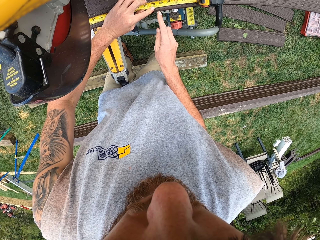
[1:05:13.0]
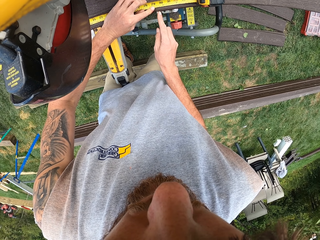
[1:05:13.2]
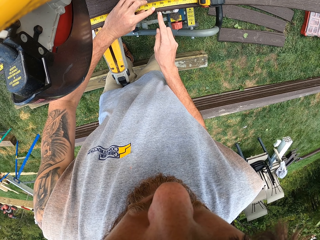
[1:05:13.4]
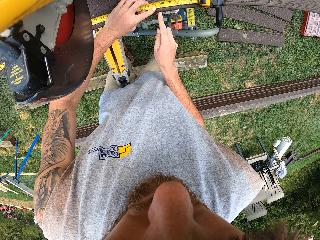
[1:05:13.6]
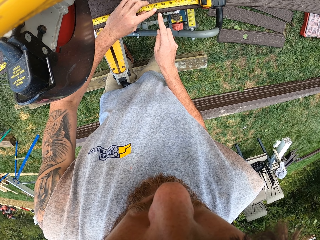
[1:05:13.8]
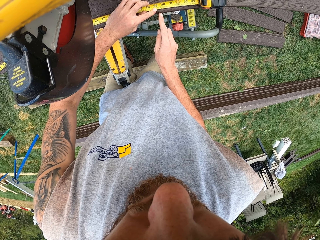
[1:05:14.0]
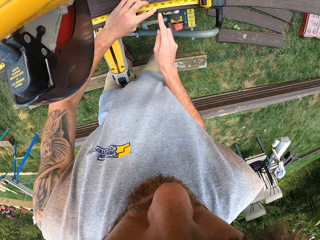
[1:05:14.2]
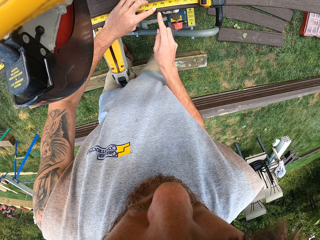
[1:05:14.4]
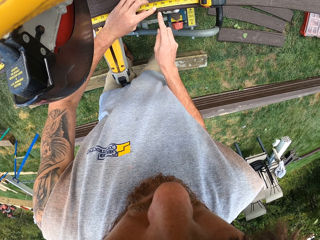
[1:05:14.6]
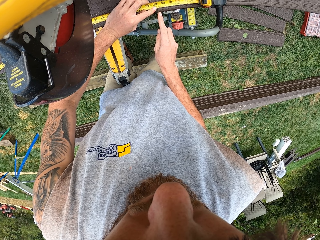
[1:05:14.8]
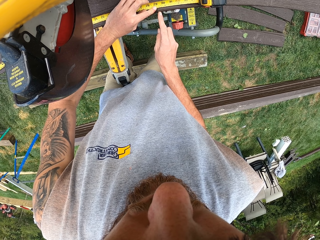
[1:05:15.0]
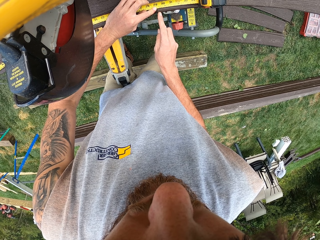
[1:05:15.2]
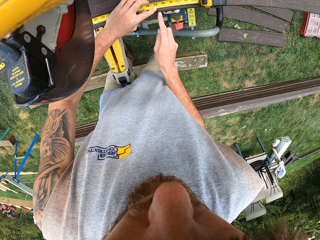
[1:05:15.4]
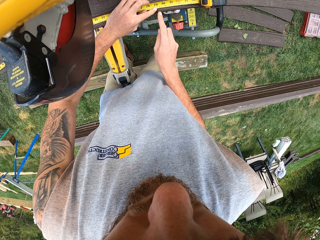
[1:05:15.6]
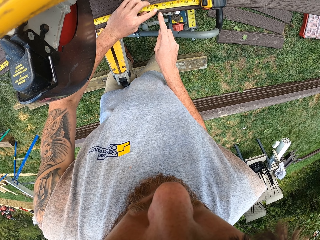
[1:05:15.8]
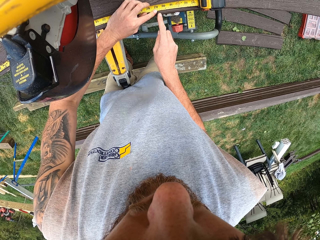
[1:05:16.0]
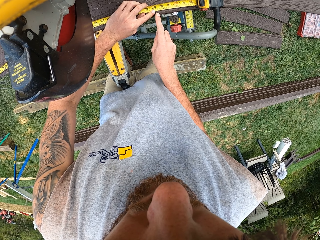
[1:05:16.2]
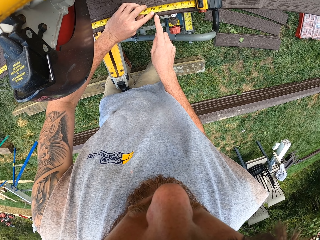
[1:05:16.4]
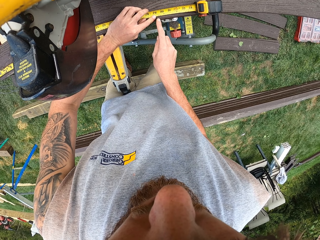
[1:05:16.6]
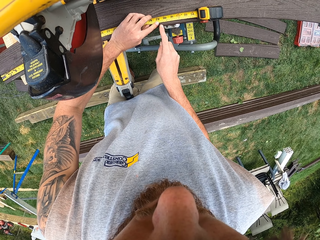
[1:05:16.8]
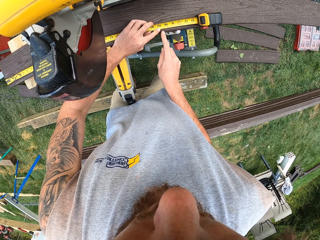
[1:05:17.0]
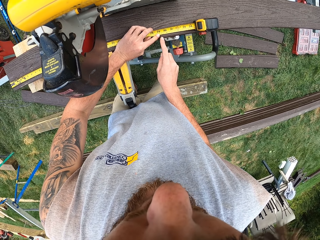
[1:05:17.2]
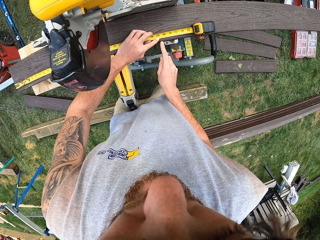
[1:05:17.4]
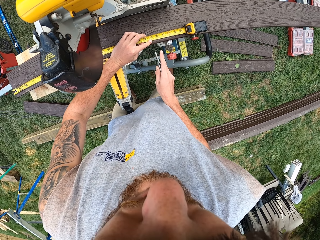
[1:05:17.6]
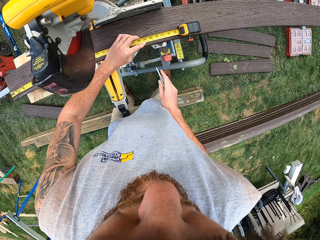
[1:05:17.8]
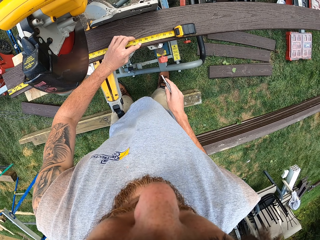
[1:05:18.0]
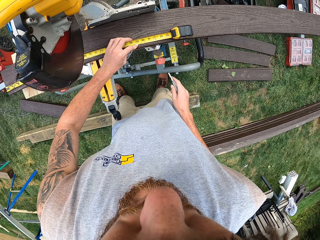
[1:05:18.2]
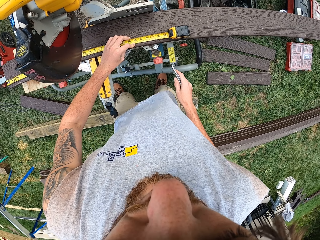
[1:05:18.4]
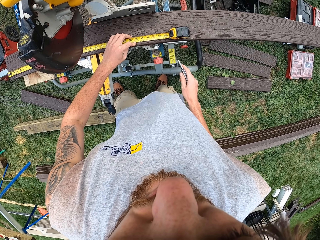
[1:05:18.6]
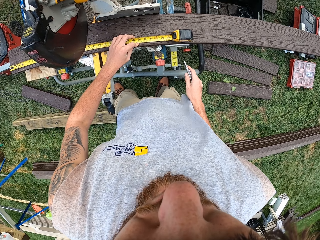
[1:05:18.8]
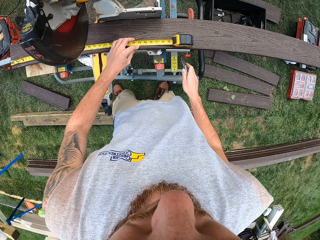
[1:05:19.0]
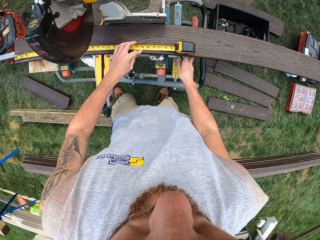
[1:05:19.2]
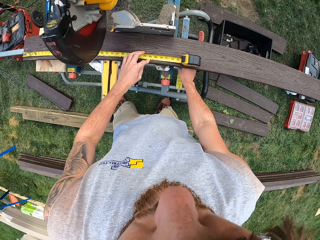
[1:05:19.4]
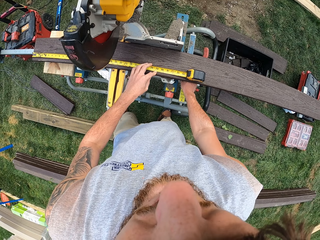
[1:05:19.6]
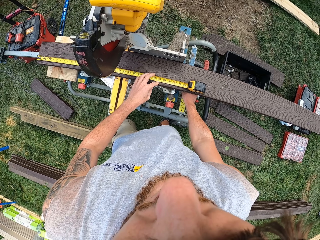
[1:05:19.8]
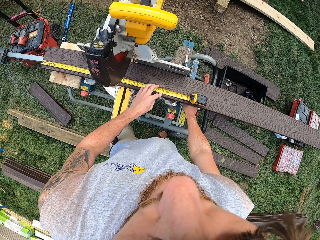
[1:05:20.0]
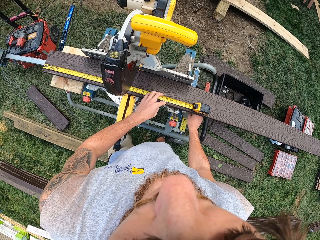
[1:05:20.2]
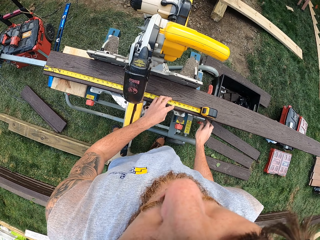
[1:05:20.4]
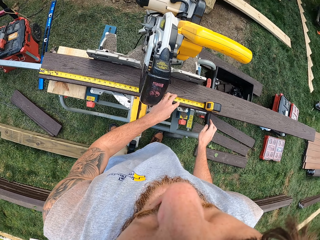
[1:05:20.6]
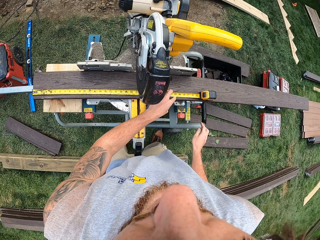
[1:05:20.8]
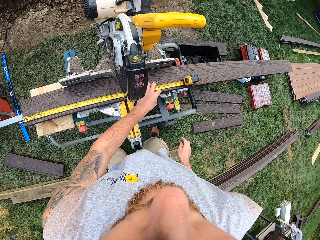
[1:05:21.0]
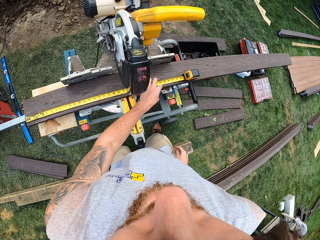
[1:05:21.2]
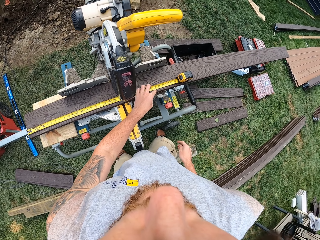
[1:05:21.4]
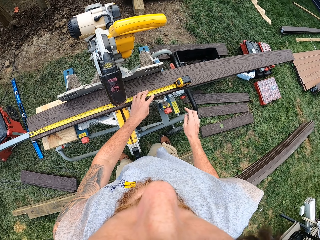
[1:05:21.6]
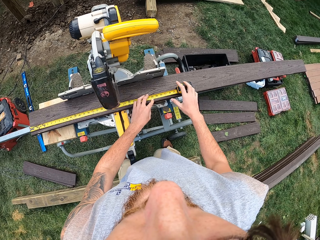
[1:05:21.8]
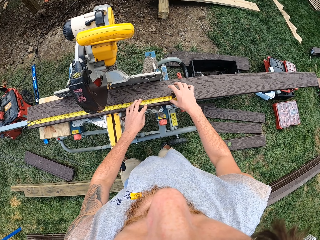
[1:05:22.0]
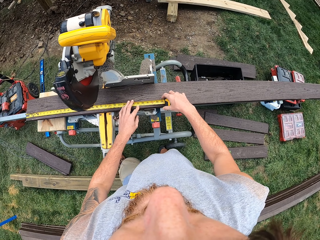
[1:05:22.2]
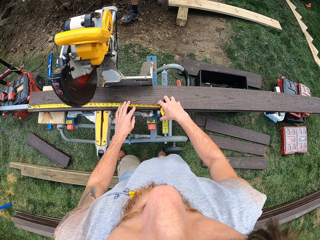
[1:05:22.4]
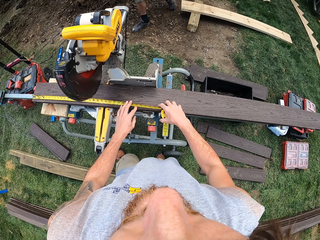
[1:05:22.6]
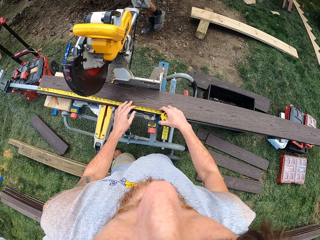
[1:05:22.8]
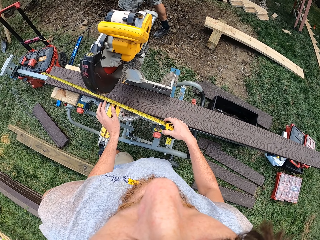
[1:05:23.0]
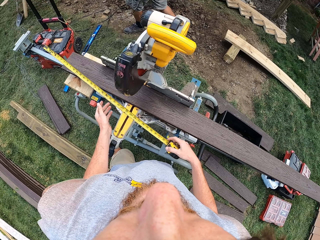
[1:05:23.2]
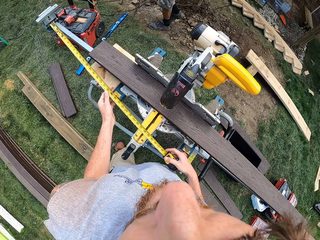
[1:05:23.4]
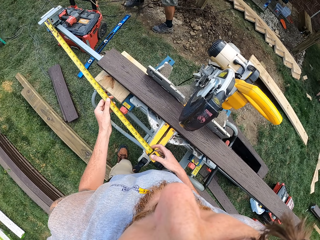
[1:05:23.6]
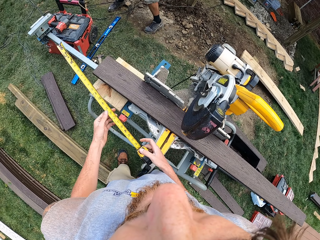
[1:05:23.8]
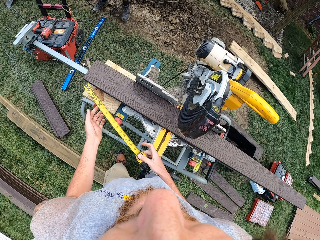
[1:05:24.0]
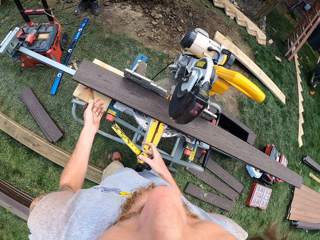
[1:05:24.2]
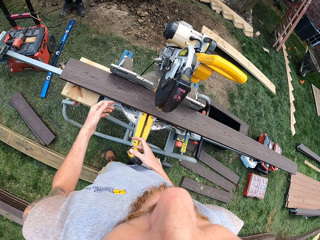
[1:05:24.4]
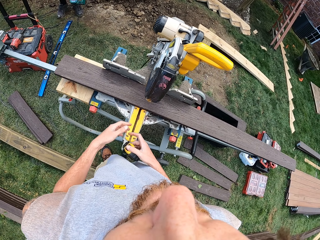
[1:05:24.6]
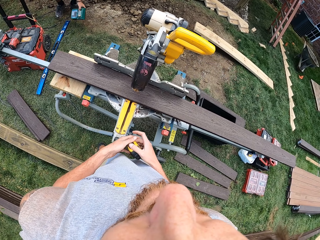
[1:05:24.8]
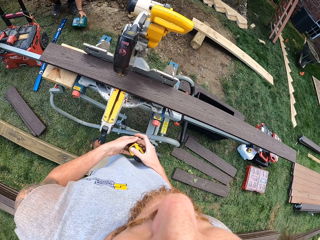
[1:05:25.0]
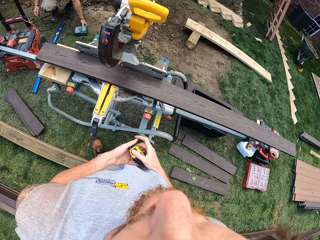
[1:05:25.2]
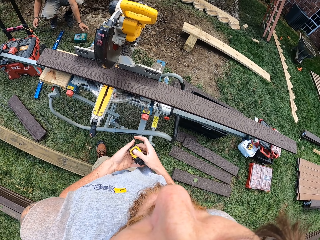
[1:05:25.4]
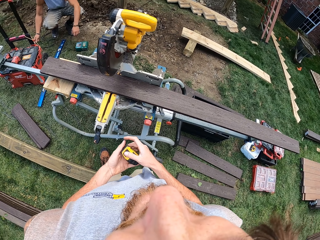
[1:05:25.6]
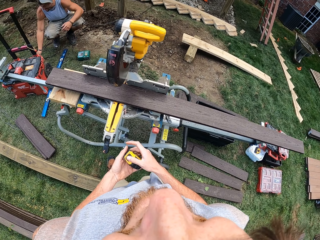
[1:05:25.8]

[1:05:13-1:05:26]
The camera wearer marks the wood. They mark on the wood. They return the marking gauge. They hold the tape measure with both hands. They remove the tape measure from the wood. They adjust the tape measure.

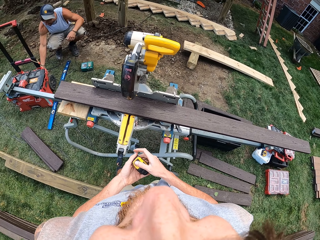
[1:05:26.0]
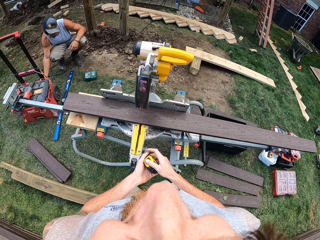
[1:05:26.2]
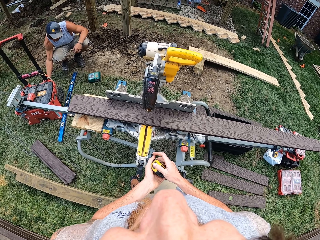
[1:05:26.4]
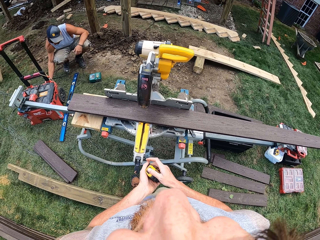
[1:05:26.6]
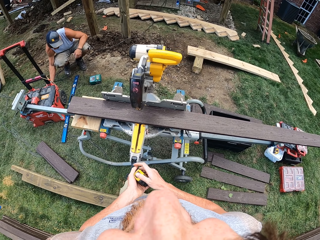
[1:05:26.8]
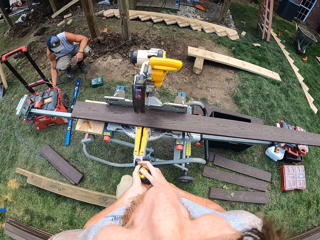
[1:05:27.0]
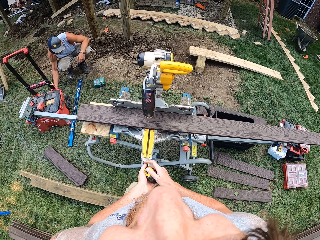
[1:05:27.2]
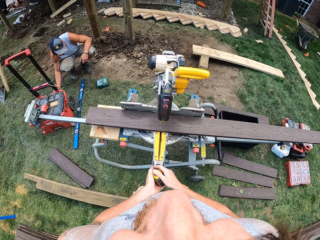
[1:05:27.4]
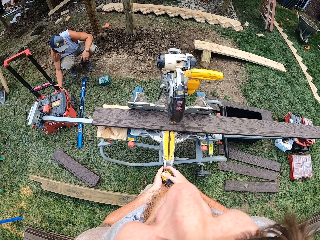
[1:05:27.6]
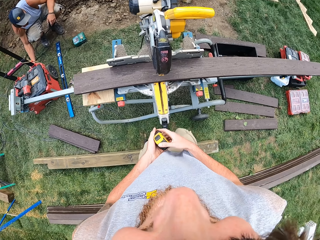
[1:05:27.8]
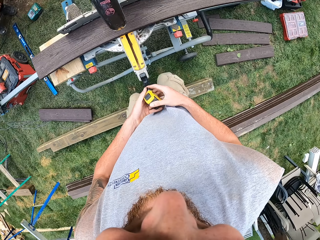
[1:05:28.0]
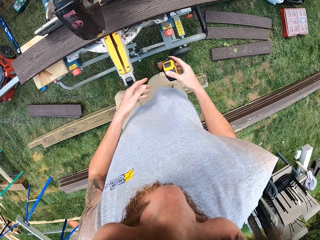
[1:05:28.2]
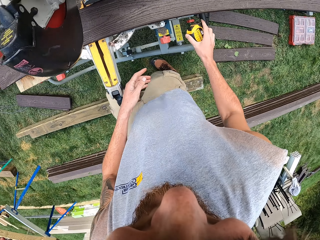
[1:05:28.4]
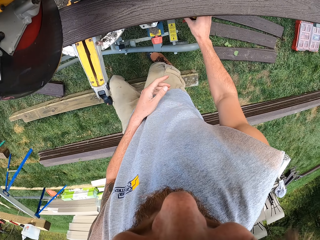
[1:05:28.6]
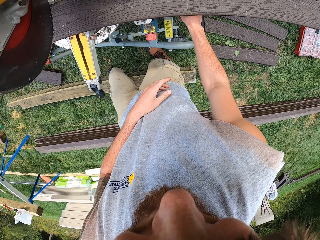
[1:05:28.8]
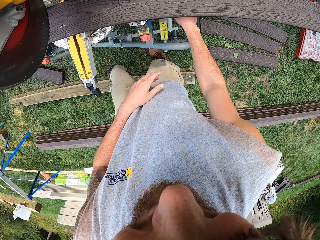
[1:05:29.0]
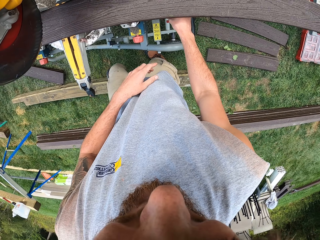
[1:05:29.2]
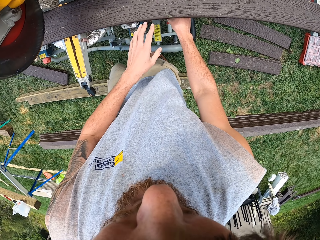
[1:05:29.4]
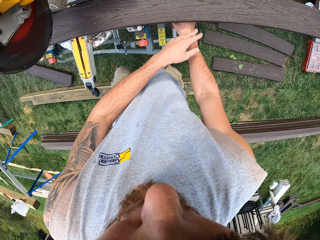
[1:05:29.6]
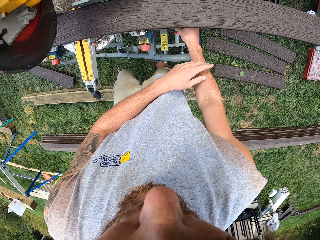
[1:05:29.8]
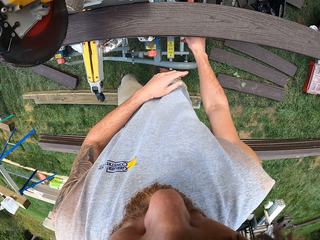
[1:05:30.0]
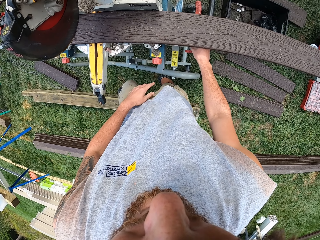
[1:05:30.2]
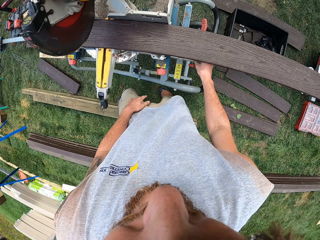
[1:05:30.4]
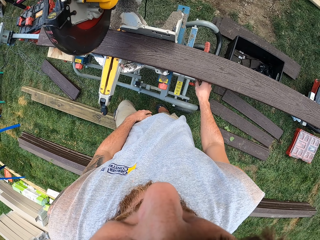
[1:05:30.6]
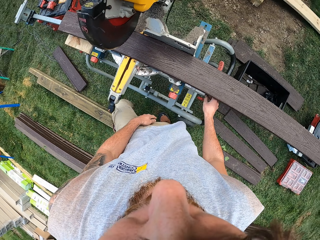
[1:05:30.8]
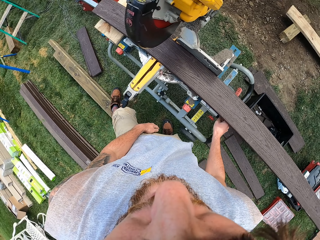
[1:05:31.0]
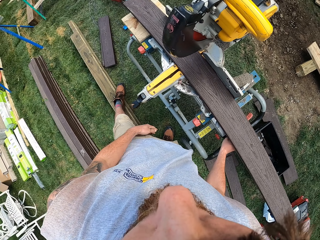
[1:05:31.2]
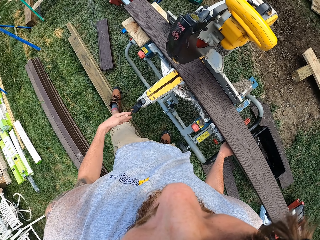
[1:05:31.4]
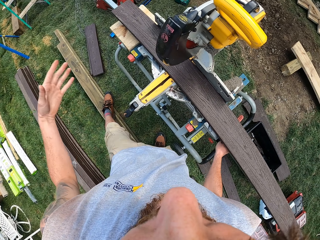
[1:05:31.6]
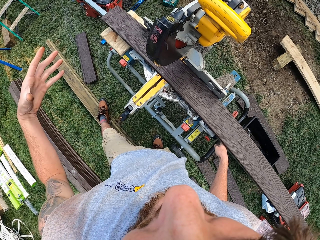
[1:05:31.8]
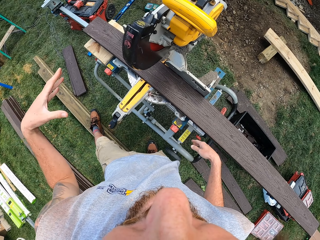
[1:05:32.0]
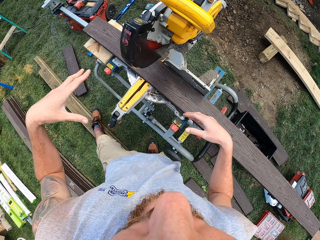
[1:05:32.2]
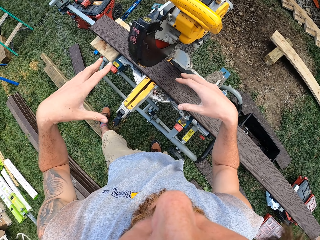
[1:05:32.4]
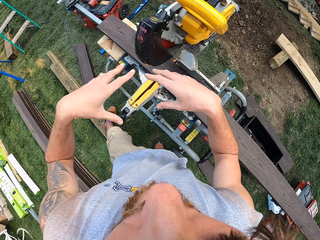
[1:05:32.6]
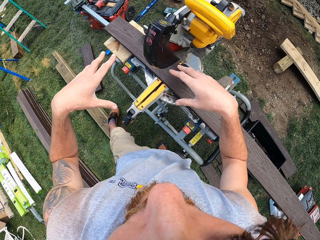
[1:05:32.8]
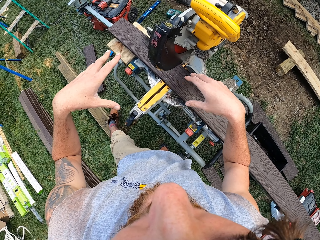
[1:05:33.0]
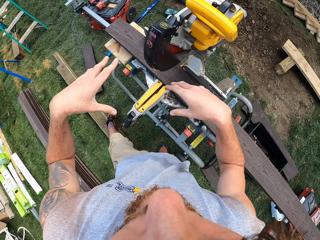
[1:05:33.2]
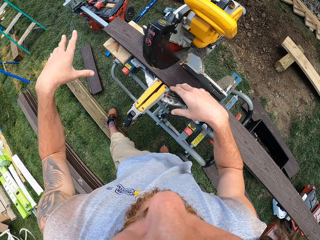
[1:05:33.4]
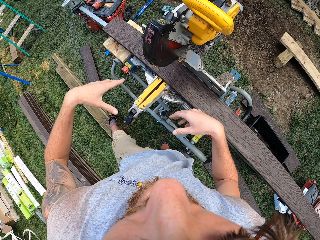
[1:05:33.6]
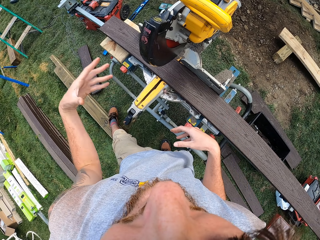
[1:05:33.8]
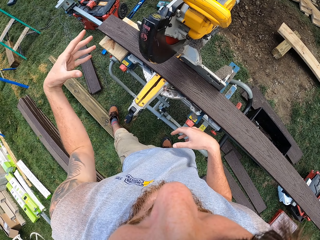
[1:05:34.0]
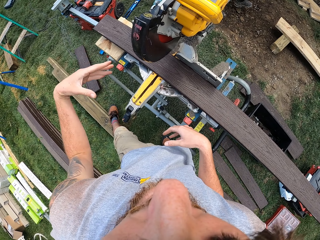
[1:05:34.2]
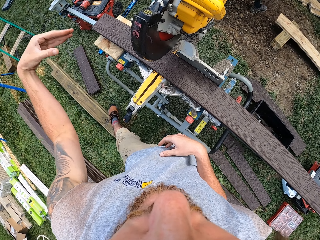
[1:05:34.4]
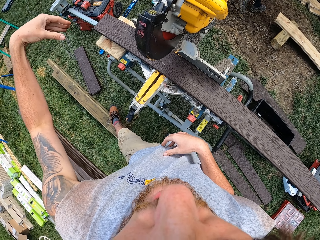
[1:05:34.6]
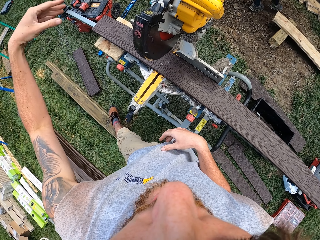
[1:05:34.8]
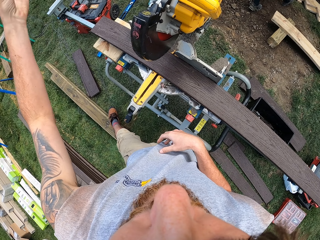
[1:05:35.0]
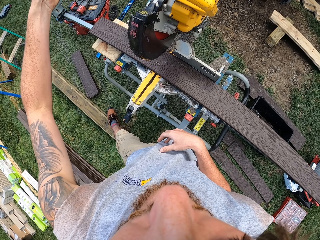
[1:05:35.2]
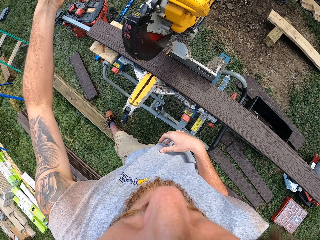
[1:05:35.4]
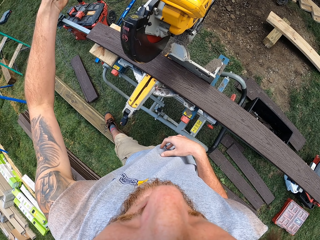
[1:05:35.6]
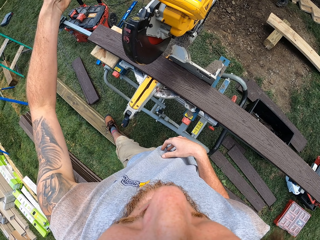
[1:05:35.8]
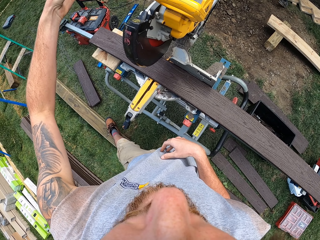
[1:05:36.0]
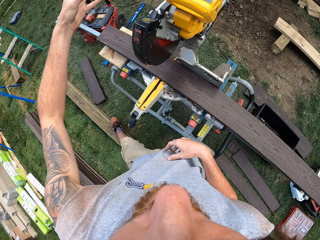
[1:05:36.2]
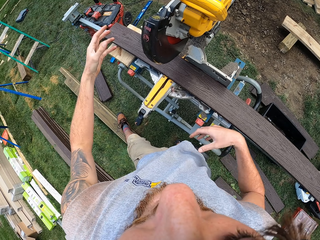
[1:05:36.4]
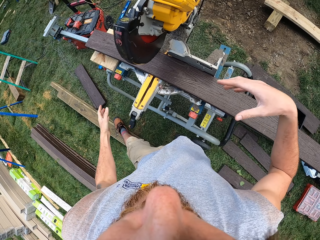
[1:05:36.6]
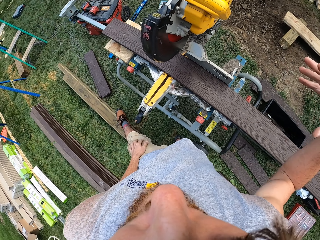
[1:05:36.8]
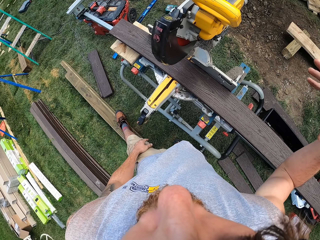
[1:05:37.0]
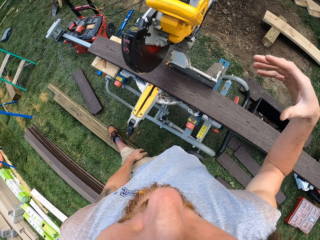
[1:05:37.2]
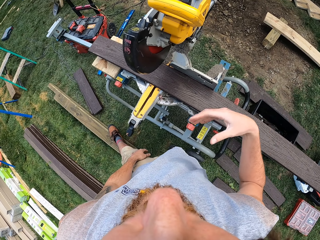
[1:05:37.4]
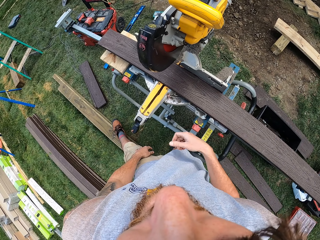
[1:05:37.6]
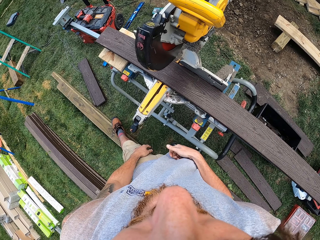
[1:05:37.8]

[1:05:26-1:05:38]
The camera wearer stares at a man. They adjust the machine. The man squats. The camera wearer rolls back the tape measure. They return the tape measure. They wipe the wood. They gesture at the man.
